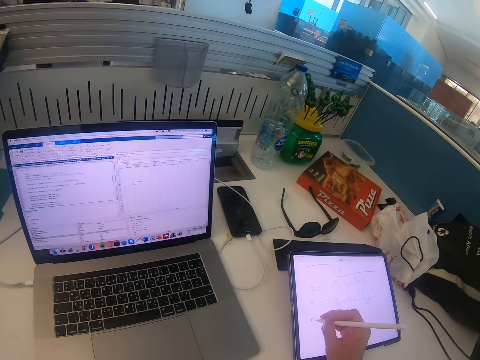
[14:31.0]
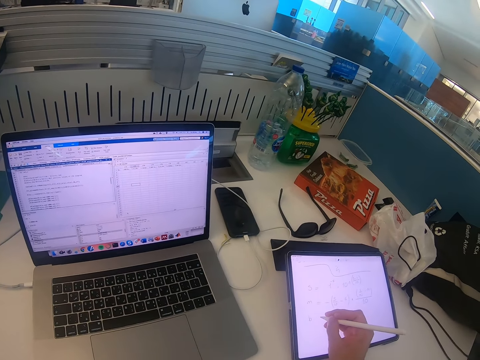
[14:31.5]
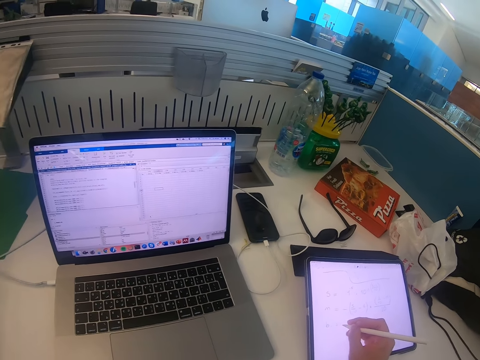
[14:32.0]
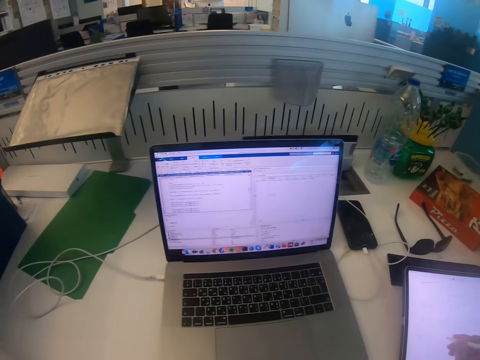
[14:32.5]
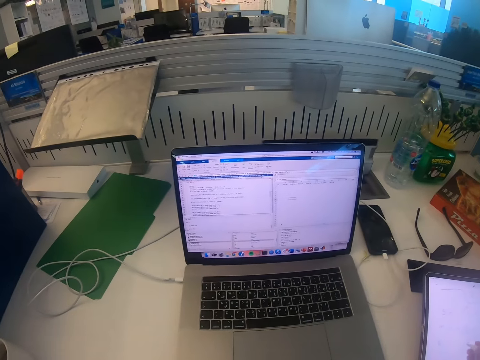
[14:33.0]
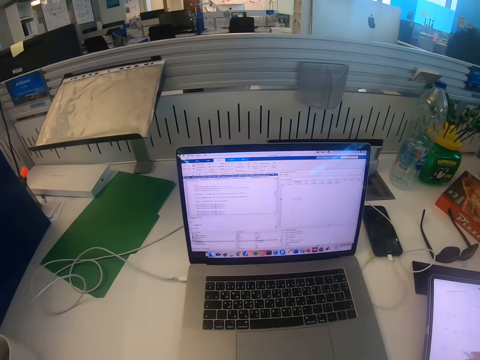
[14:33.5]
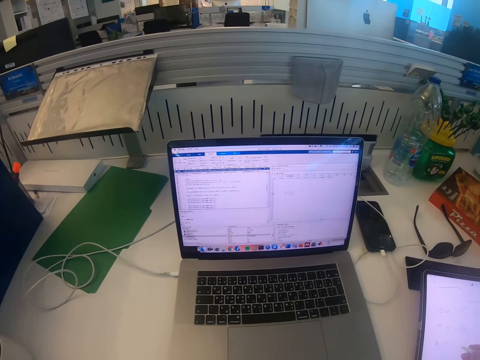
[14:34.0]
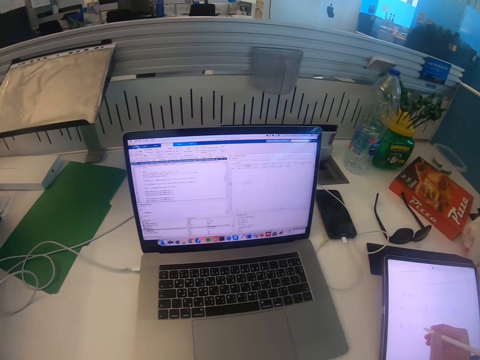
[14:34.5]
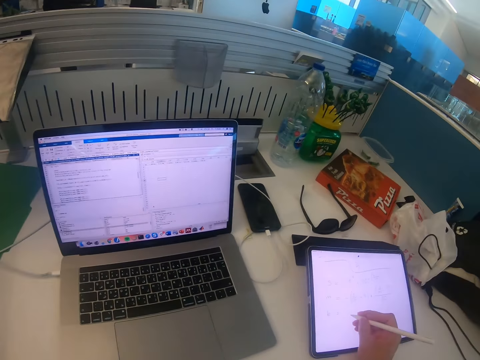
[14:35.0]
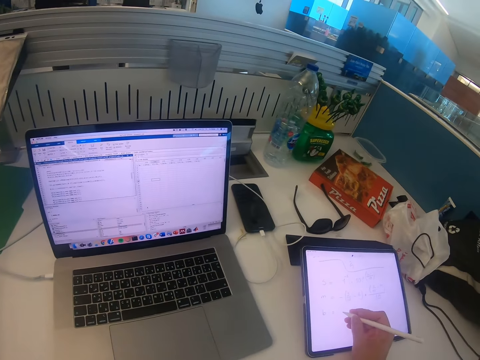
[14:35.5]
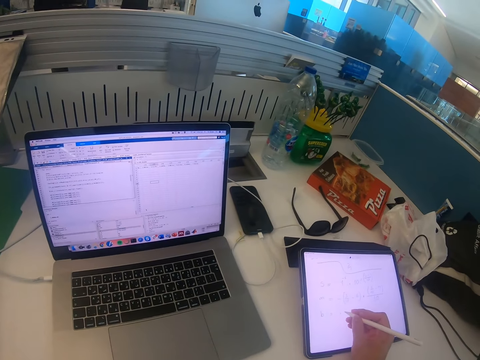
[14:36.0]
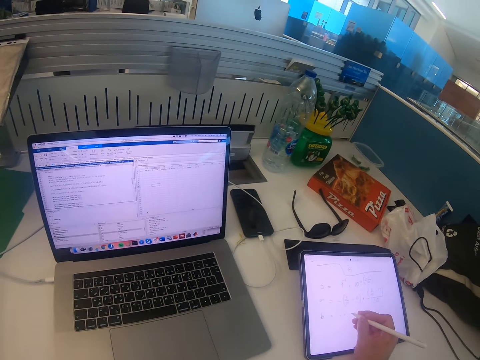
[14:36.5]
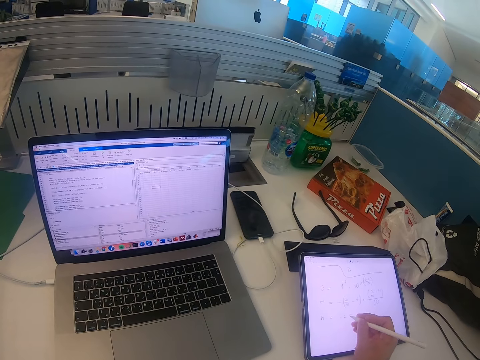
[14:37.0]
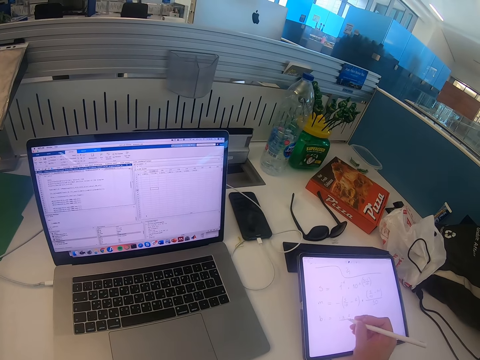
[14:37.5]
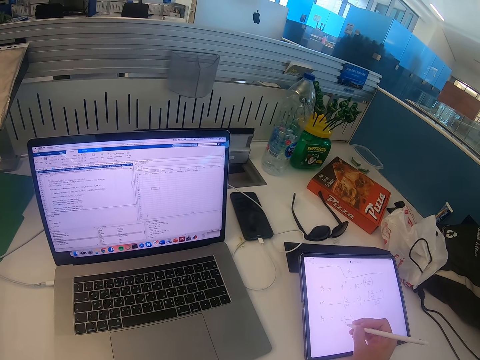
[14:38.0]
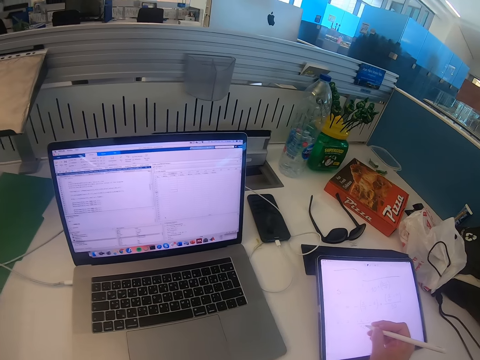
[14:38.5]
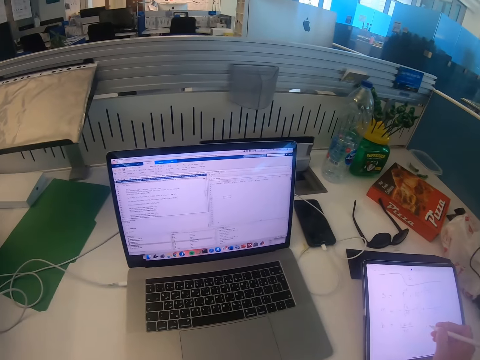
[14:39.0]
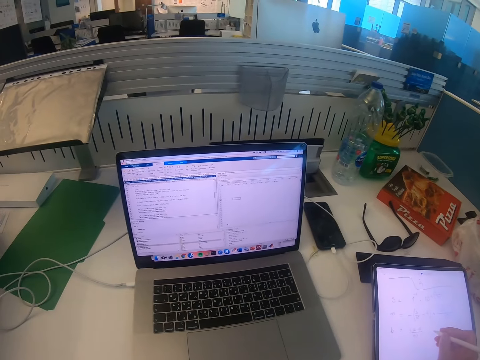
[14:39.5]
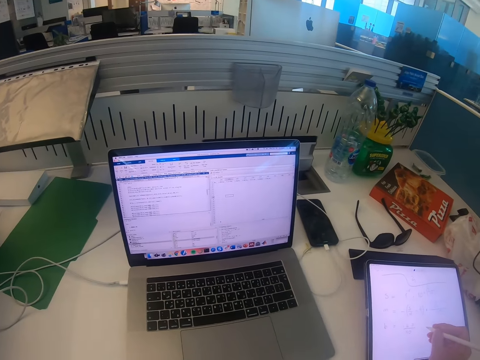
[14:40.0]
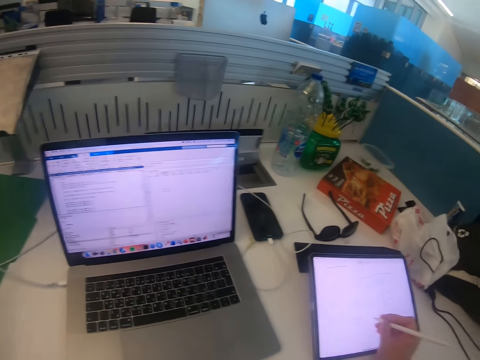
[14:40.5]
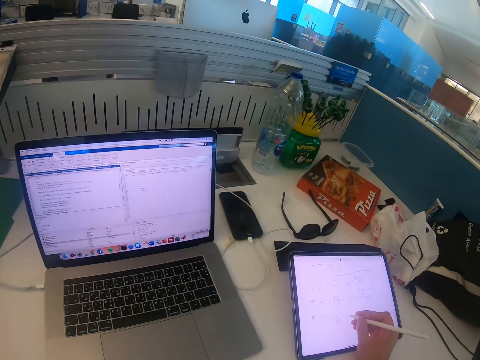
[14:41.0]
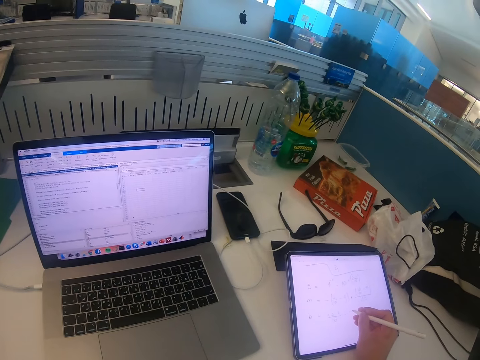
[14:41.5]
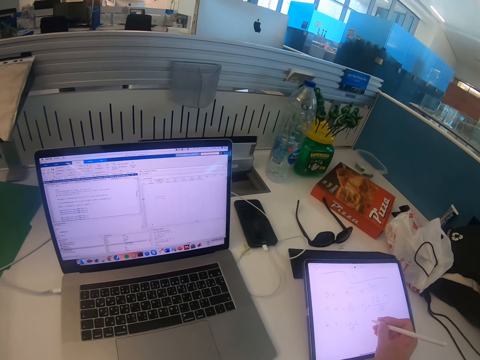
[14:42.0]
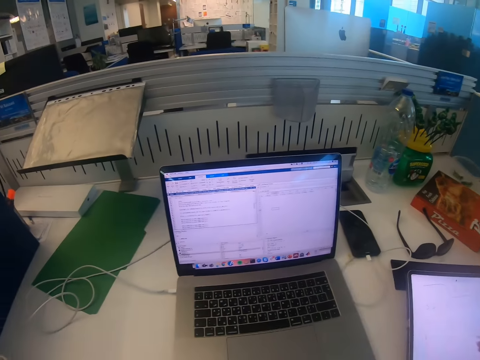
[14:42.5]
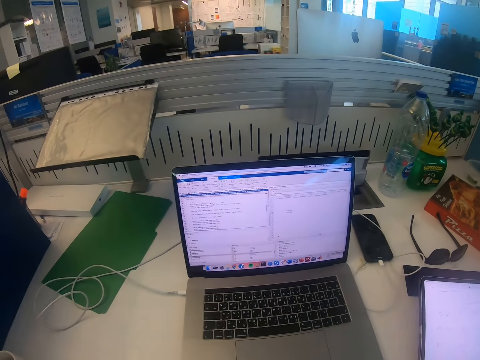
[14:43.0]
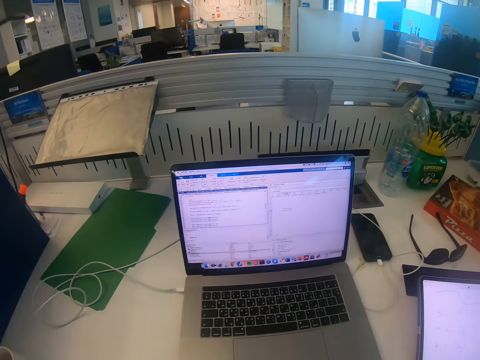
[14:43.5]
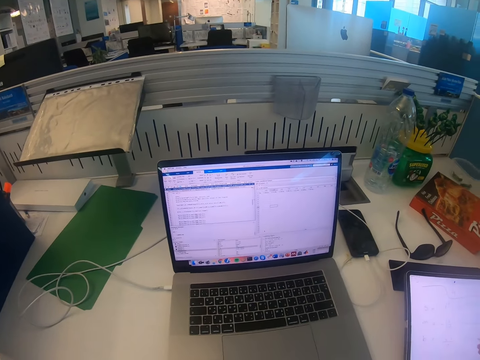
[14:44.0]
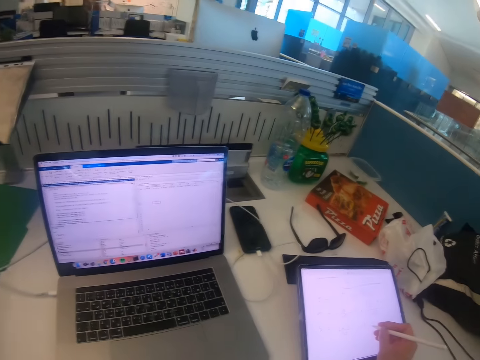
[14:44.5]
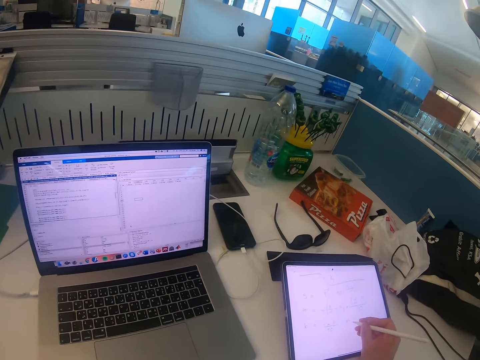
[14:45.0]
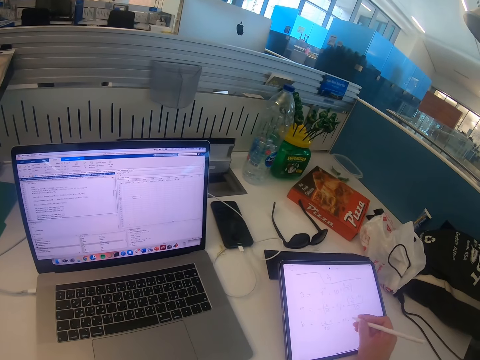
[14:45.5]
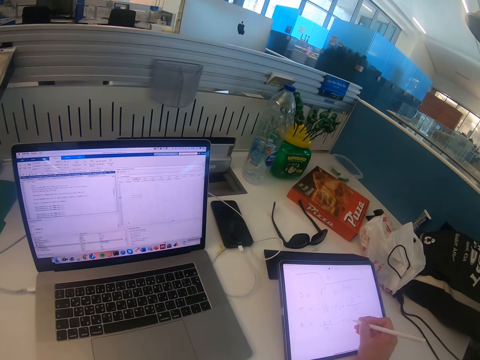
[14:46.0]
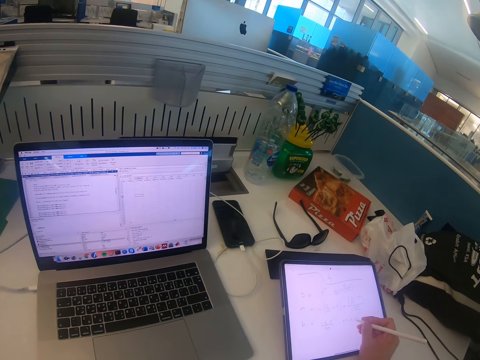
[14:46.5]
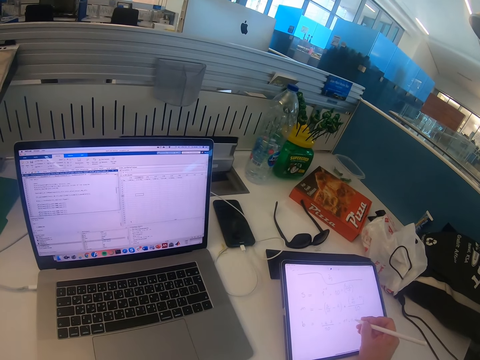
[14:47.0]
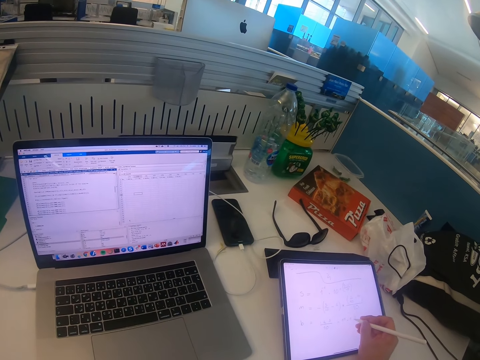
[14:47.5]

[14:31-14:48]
The camera wearer looks at the laptop. They look at the iPad. They look at the laptop. They look at the iPad. They look at the laptop. They look at the iPad.

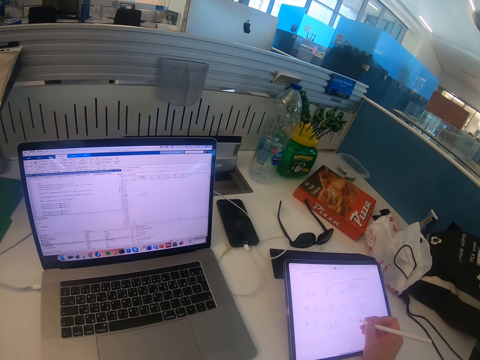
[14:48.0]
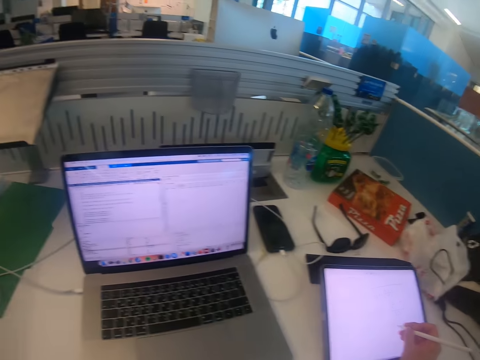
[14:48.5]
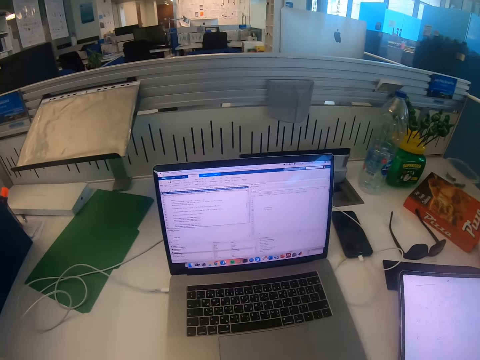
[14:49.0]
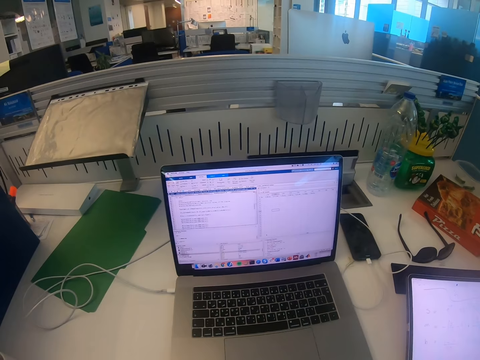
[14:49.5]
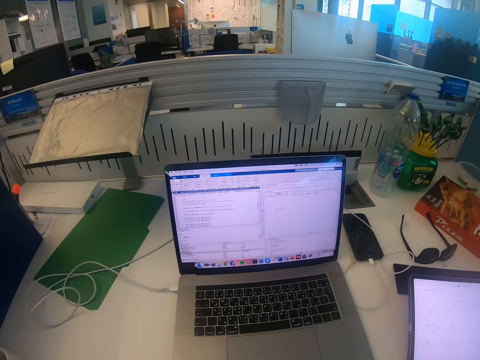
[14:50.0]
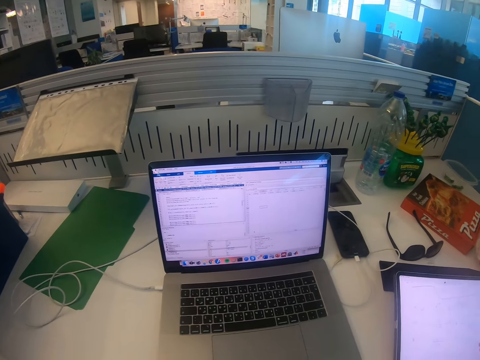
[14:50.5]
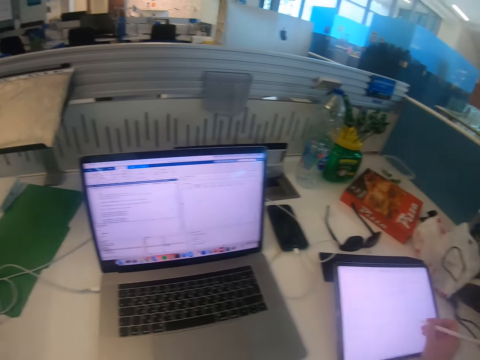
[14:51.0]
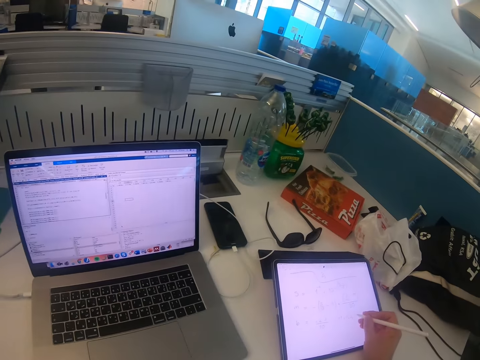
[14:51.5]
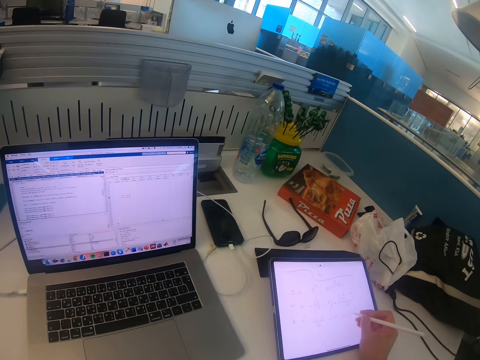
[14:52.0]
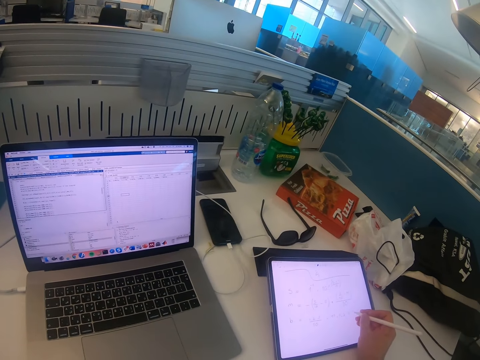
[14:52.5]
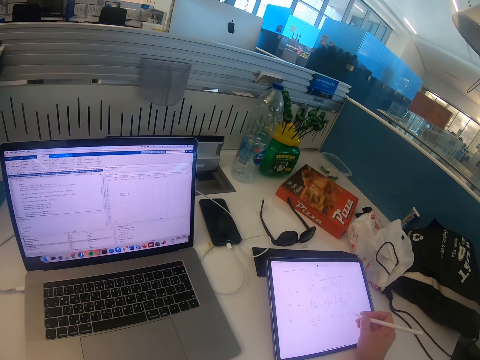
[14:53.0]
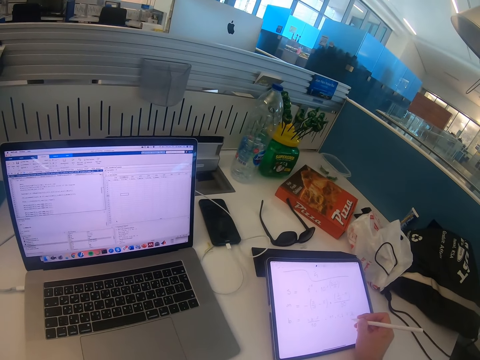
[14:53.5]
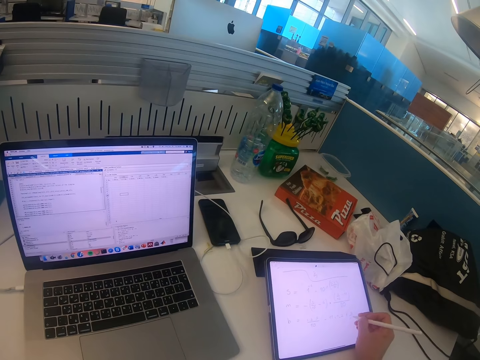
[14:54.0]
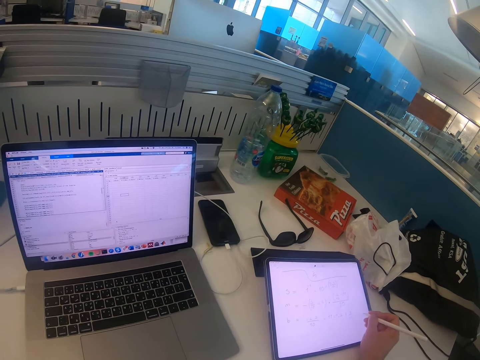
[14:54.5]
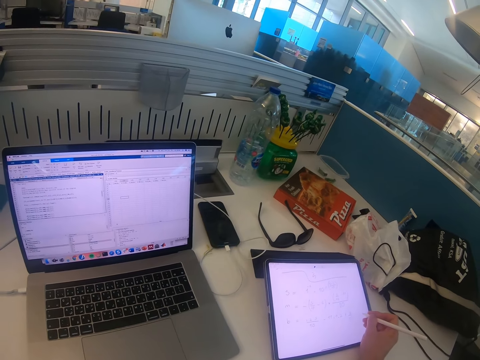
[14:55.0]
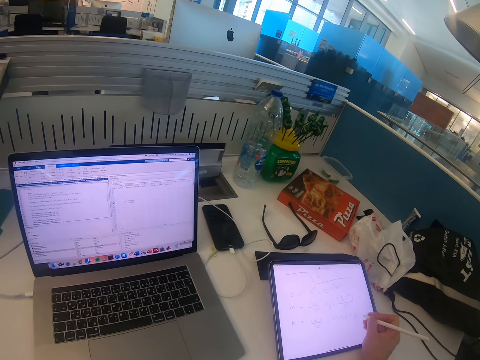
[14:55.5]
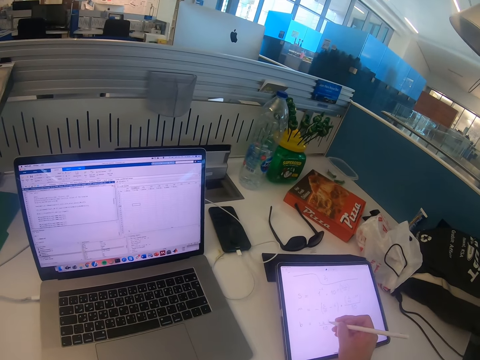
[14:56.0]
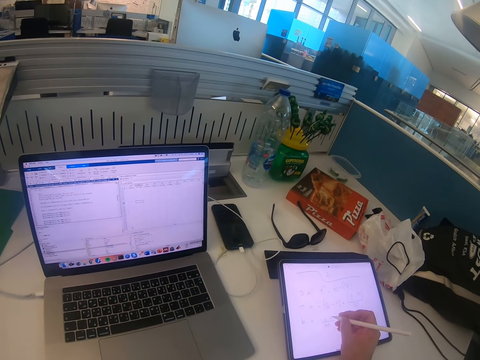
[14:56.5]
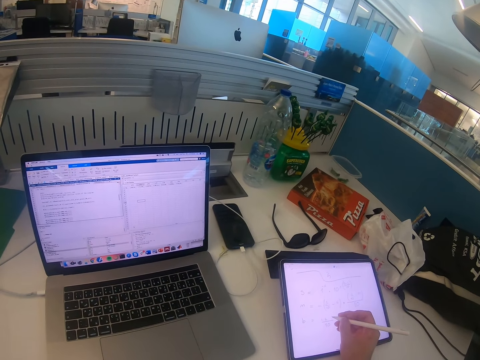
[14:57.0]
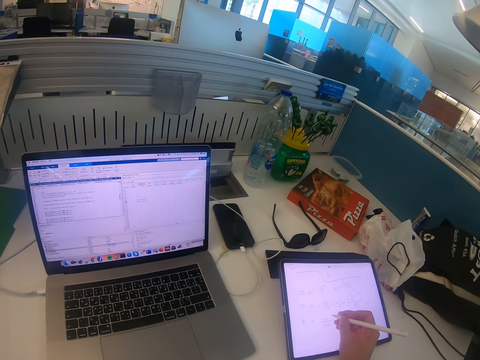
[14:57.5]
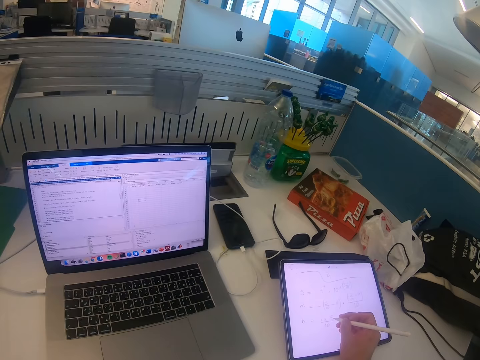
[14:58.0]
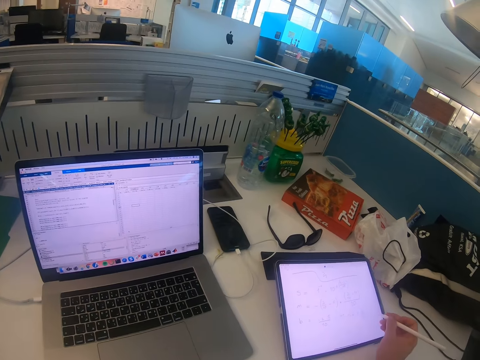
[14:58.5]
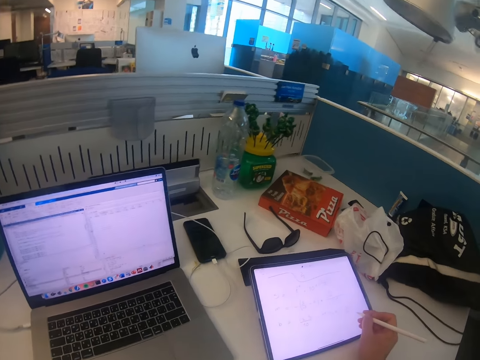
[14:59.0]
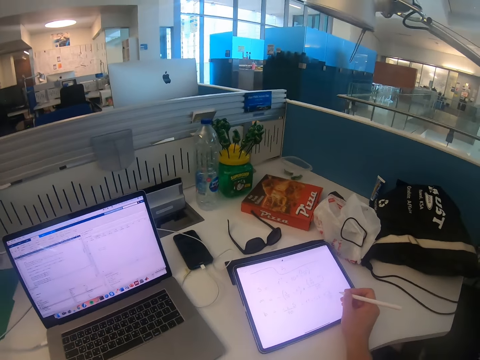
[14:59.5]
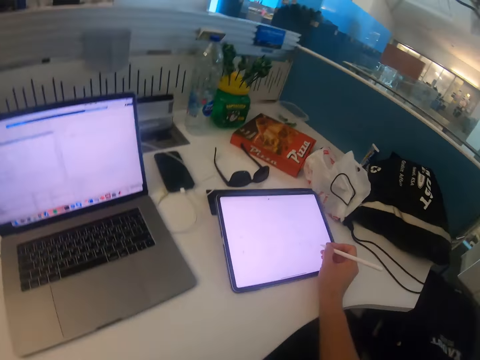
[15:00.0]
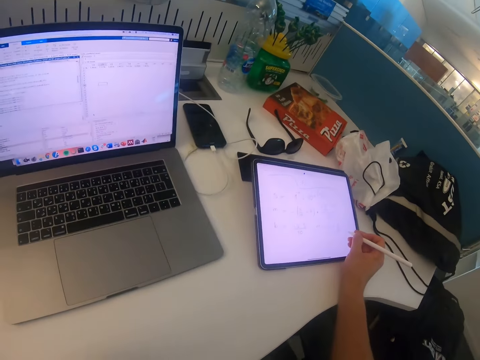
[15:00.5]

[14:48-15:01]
The camera wearer looks at the laptop. He looks at the iPad. He moves his head. He looks at the laptop.
